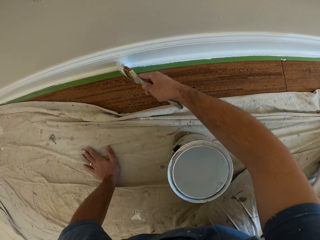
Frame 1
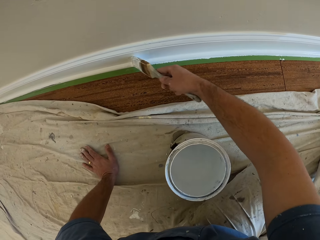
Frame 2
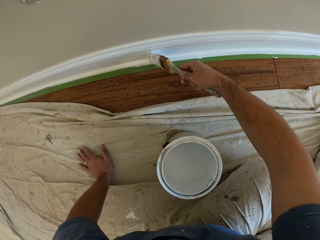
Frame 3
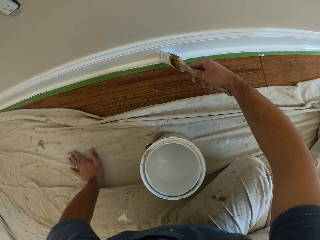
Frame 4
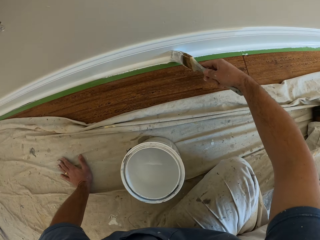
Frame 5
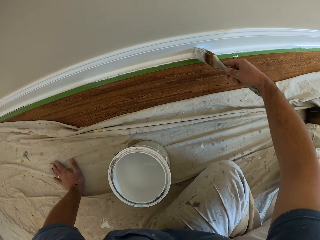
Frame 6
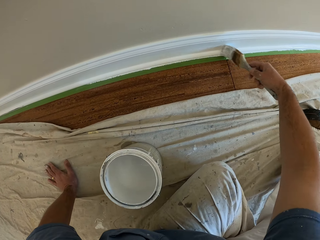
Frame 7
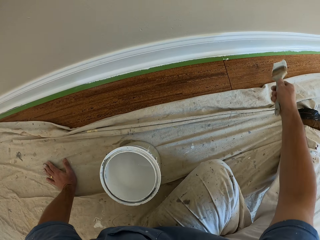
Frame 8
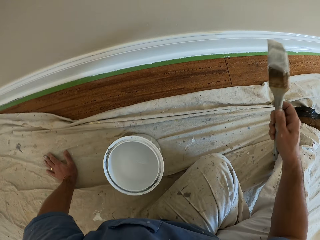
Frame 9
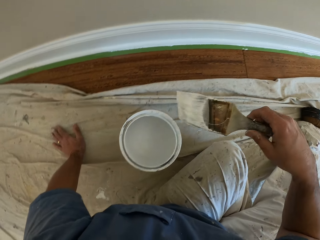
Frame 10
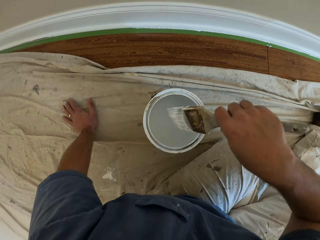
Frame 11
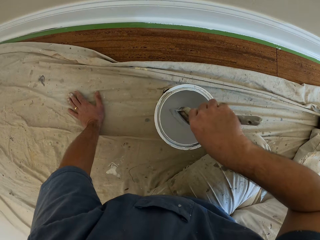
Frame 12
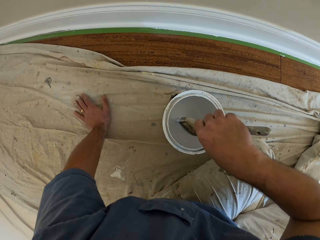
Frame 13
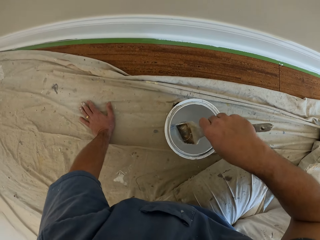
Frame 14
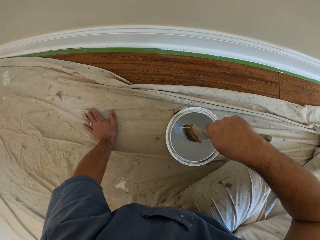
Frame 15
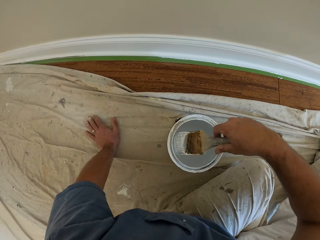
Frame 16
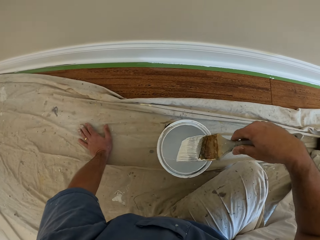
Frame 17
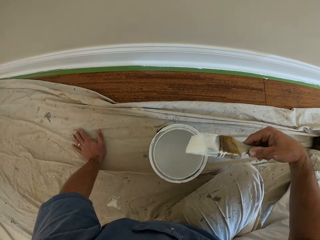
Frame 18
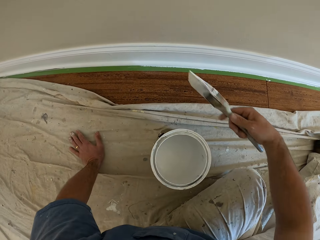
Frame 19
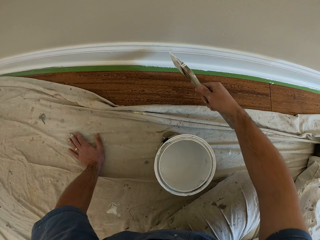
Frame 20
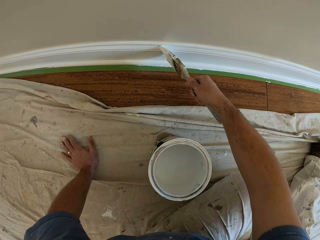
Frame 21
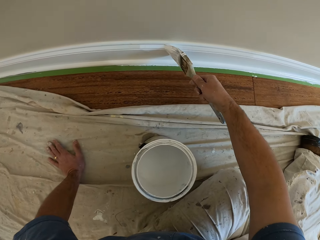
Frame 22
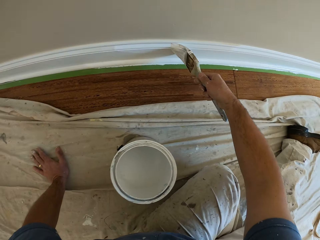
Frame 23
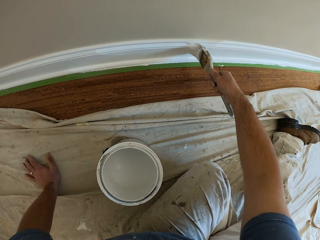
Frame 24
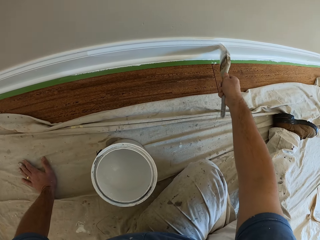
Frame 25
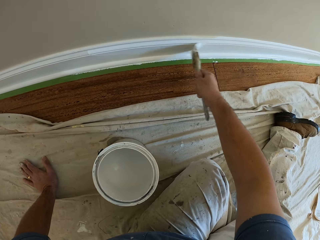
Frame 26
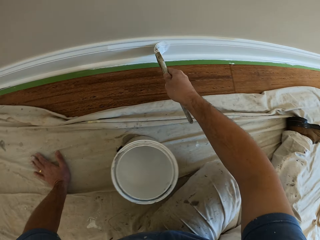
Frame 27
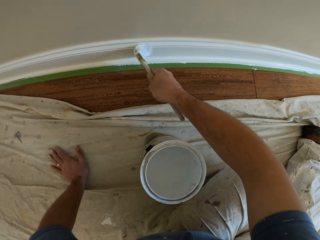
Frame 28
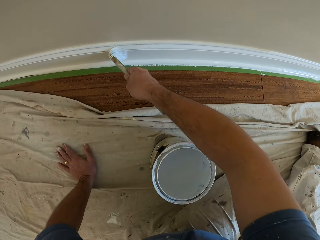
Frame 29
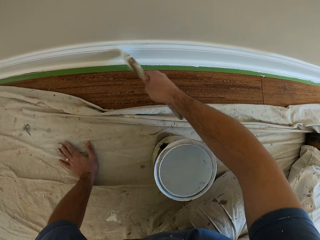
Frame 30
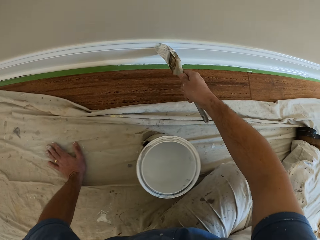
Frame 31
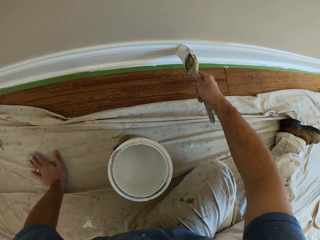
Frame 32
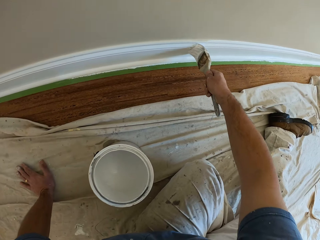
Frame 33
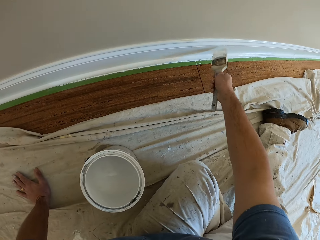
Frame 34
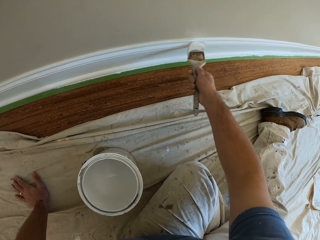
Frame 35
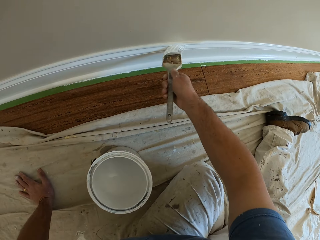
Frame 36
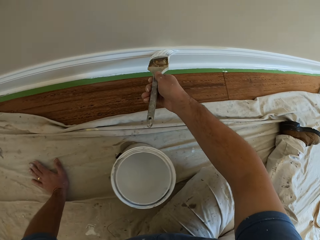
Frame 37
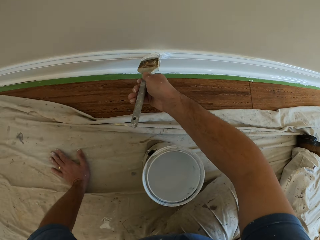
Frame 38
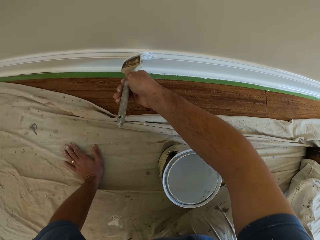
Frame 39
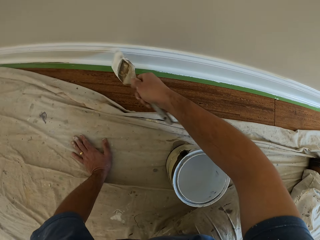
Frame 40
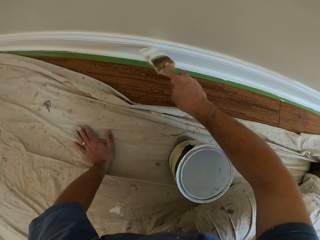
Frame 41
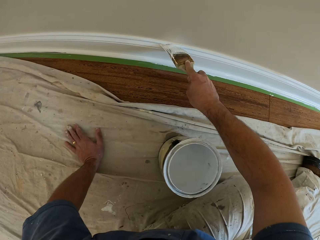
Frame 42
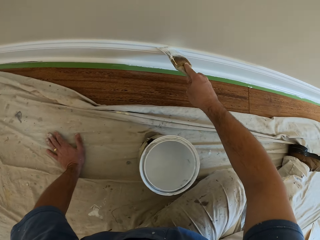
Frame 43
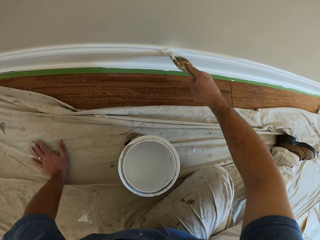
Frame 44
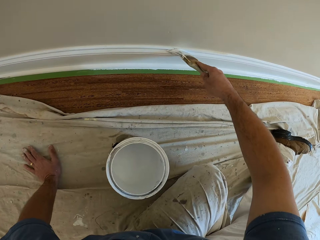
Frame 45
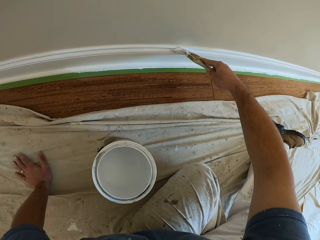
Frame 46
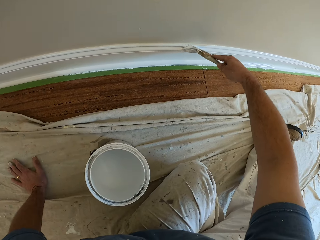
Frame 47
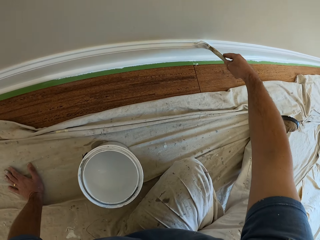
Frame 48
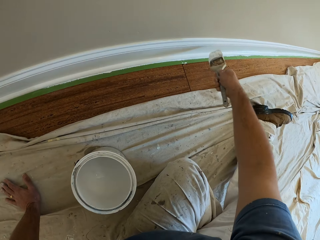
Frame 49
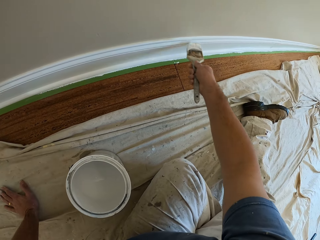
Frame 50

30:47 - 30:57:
The camera wearer dips the brush into the paint container. They paint the edge of the skirting of the wall.

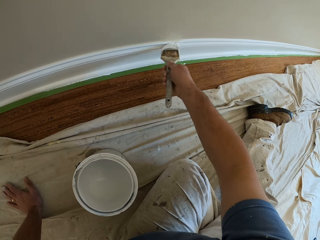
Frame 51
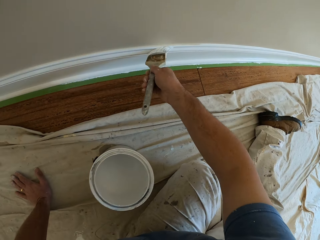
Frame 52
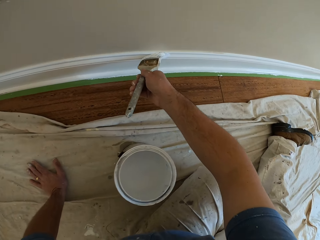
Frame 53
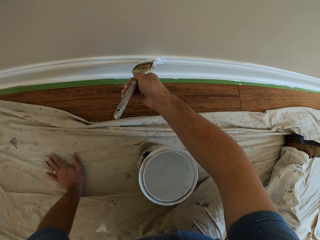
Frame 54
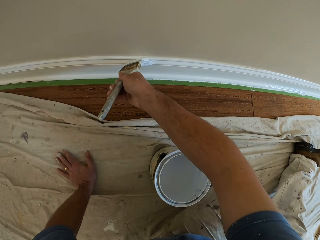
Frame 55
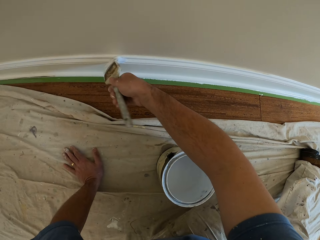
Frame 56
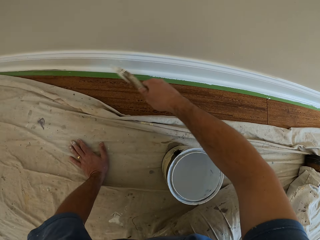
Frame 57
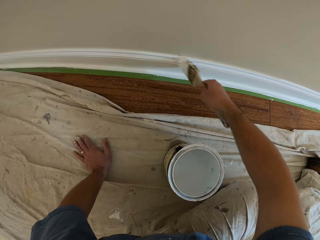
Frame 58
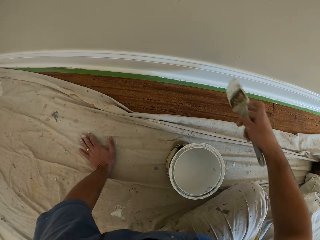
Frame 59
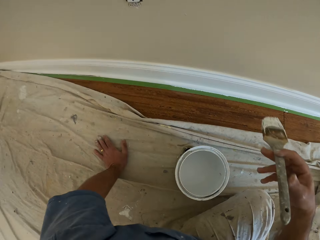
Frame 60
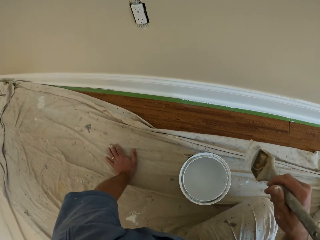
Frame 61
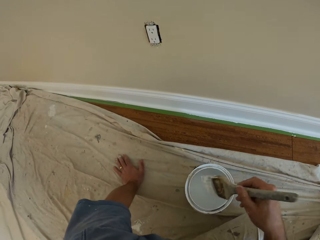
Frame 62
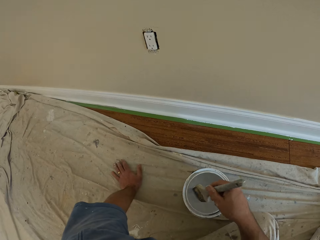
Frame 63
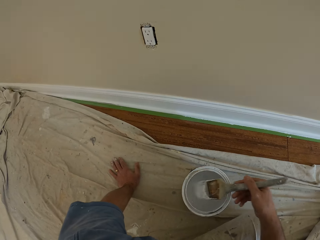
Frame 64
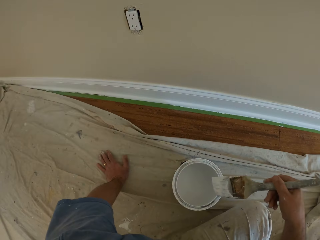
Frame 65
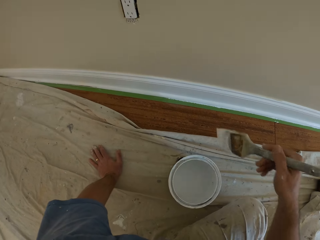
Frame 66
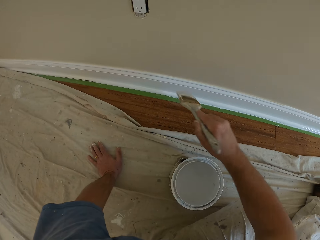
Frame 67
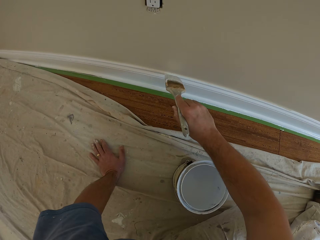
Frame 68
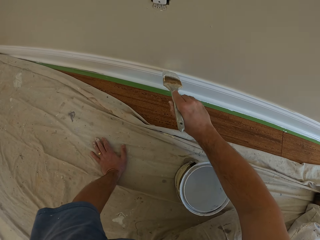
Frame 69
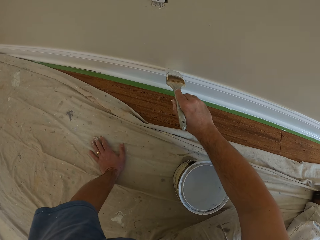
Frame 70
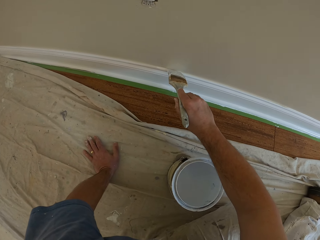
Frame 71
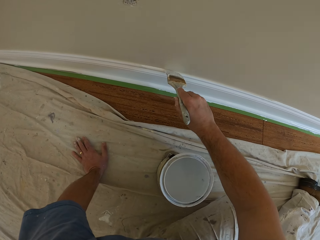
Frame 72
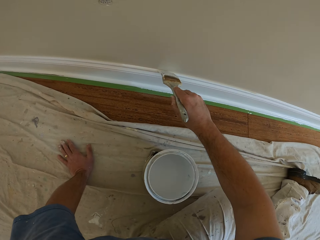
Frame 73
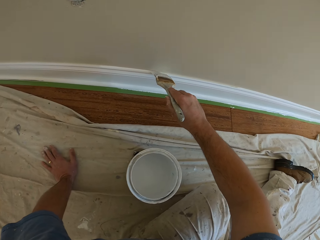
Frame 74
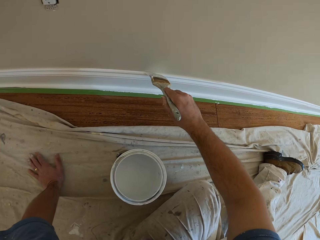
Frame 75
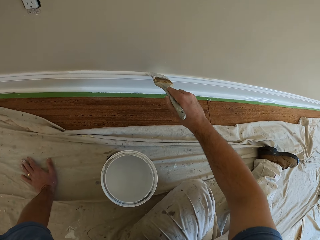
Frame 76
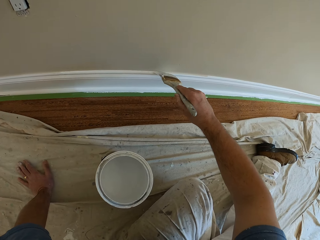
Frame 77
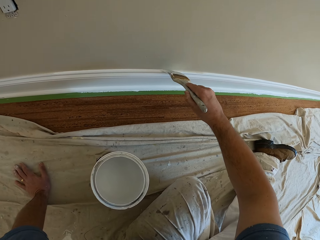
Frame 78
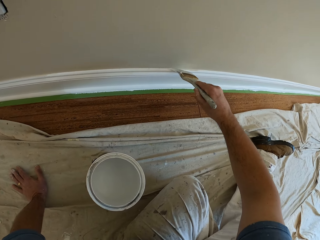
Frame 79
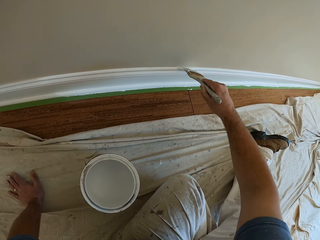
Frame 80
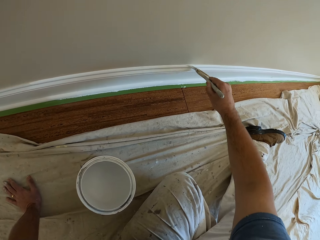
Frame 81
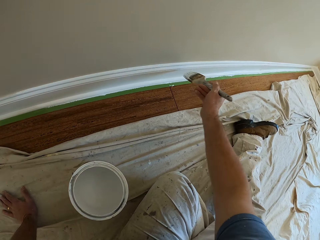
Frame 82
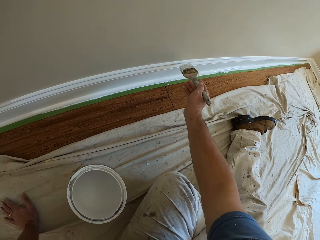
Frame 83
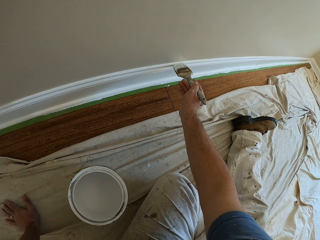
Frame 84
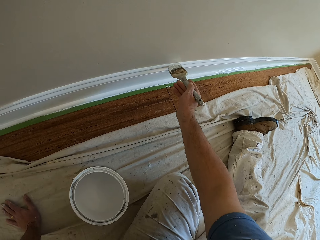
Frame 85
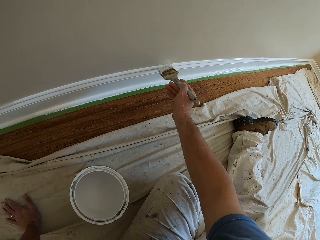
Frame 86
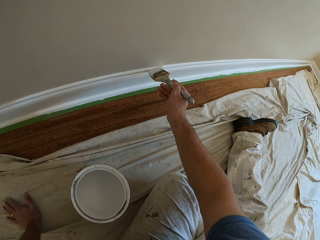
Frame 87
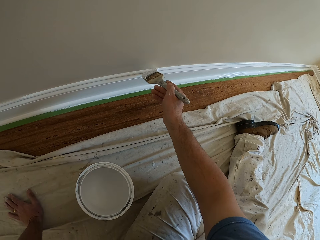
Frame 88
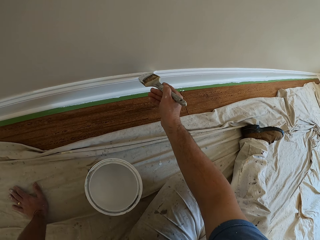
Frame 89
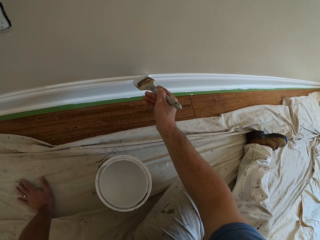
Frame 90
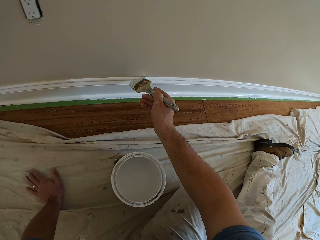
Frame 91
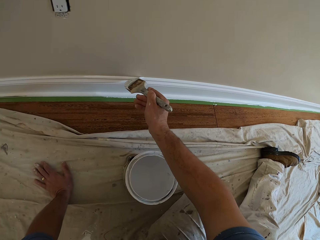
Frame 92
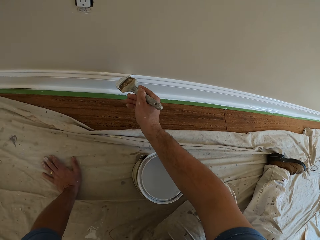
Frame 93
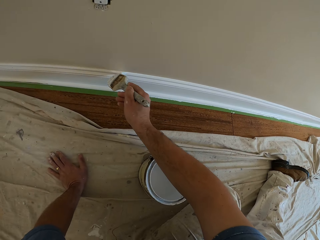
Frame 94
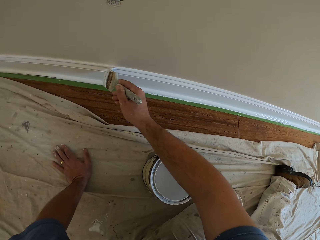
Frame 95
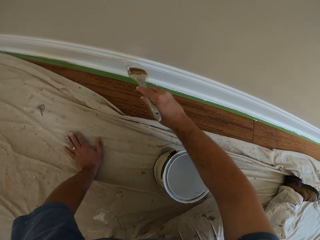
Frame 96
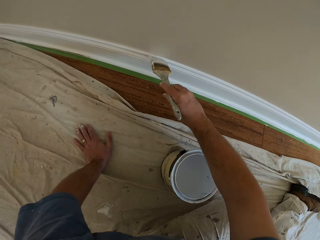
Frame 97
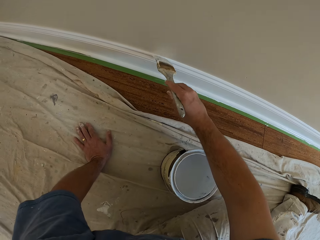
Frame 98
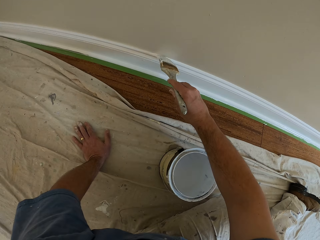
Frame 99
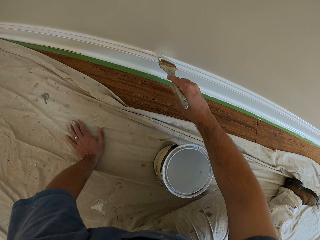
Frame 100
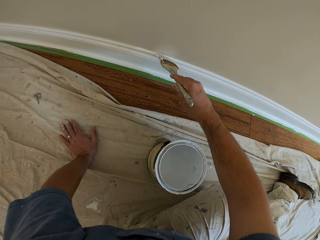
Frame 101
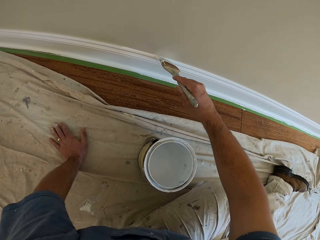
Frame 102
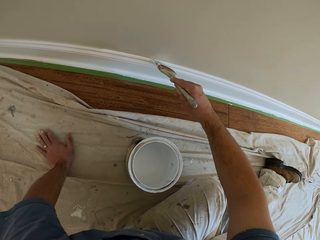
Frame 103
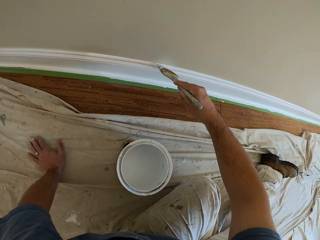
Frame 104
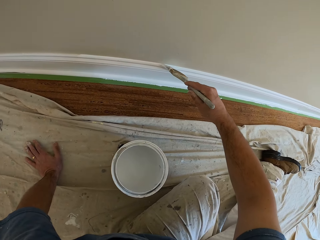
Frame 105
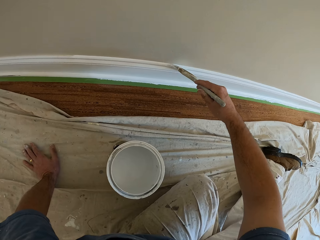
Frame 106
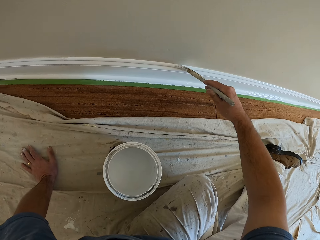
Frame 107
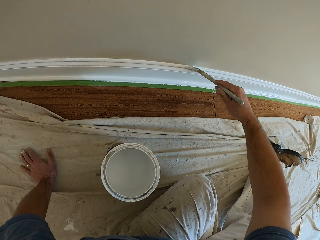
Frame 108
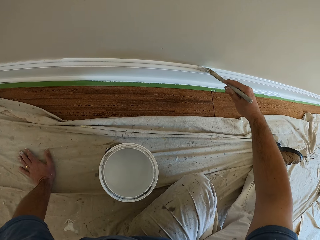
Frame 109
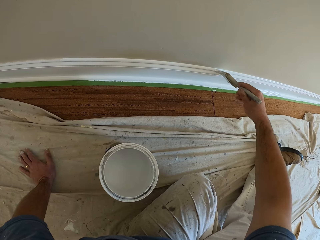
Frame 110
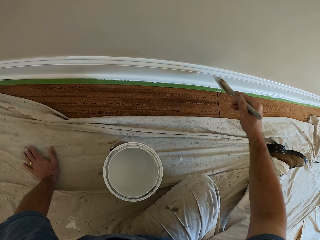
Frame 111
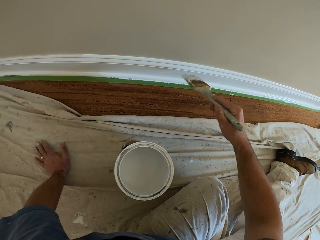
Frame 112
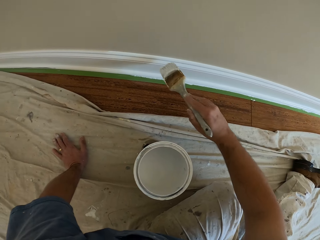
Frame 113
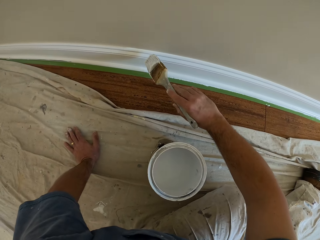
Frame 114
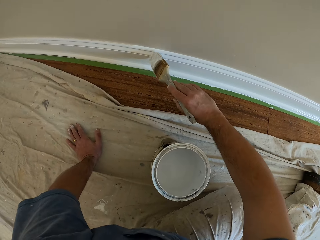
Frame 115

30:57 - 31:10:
The camera wearer dips the brush into the paint container. They paint the edge of the skirting of the wall.
